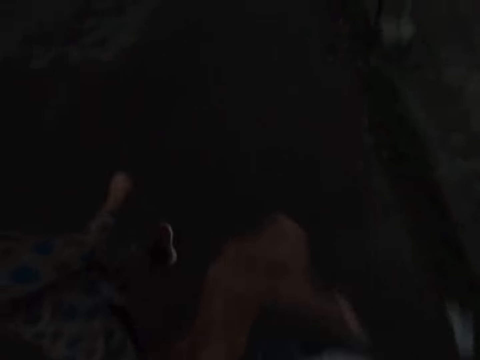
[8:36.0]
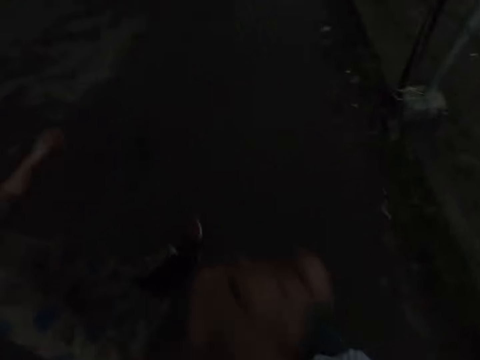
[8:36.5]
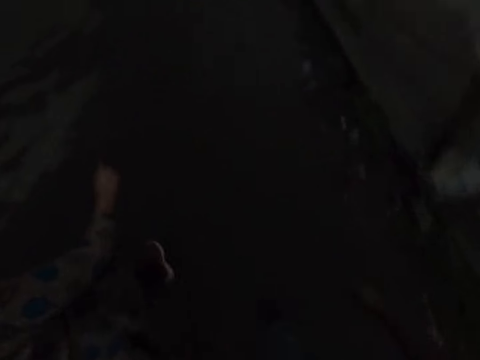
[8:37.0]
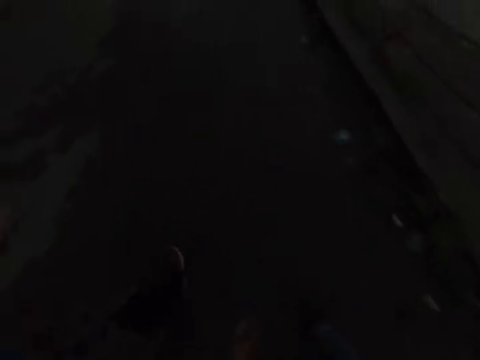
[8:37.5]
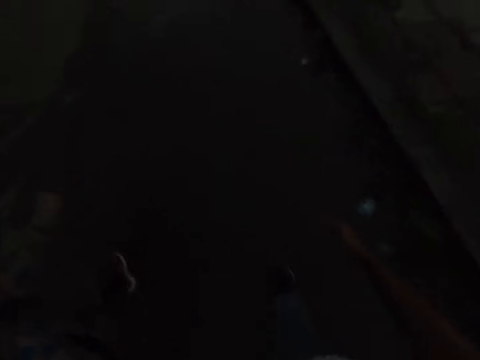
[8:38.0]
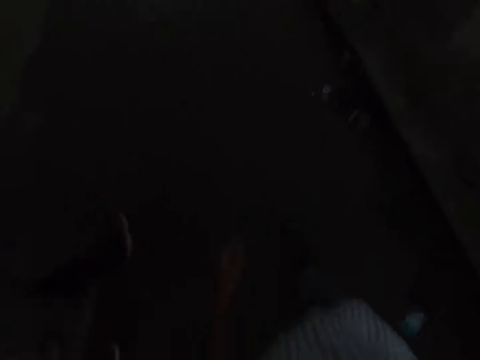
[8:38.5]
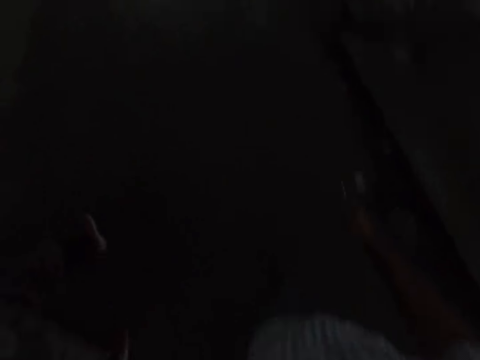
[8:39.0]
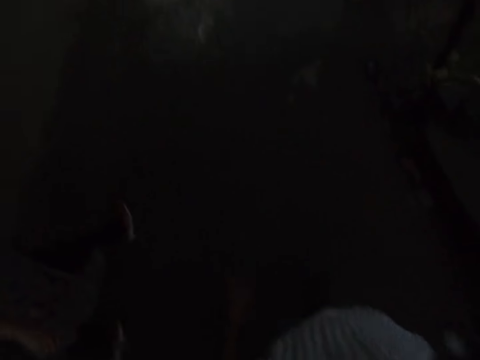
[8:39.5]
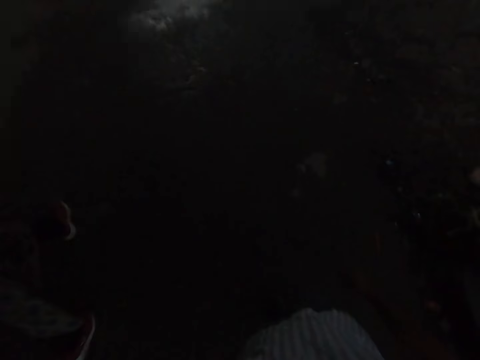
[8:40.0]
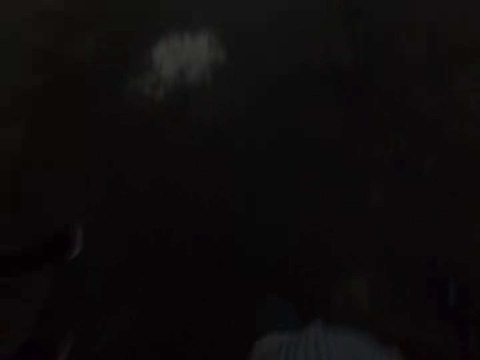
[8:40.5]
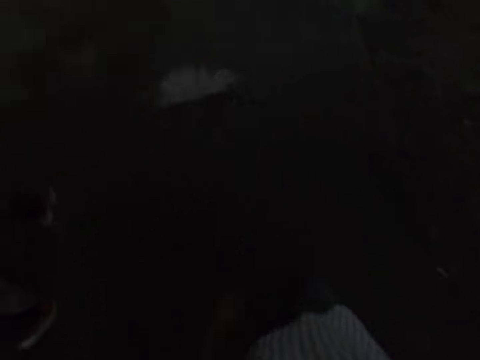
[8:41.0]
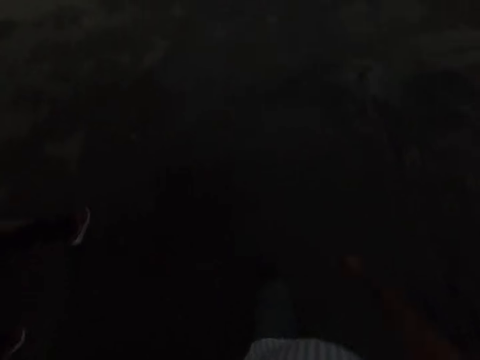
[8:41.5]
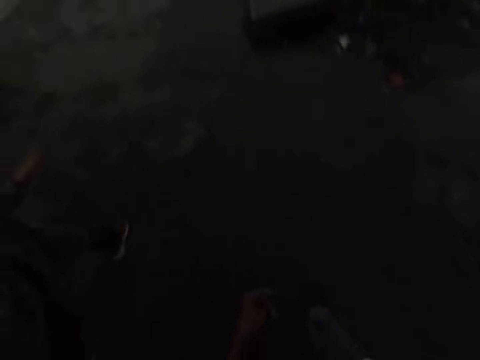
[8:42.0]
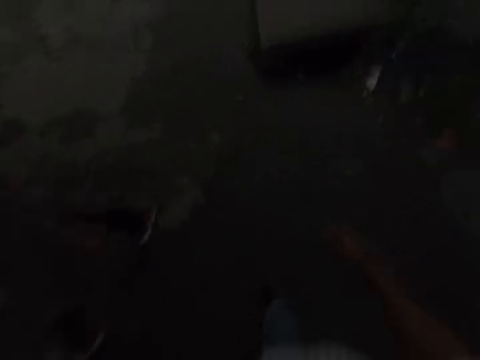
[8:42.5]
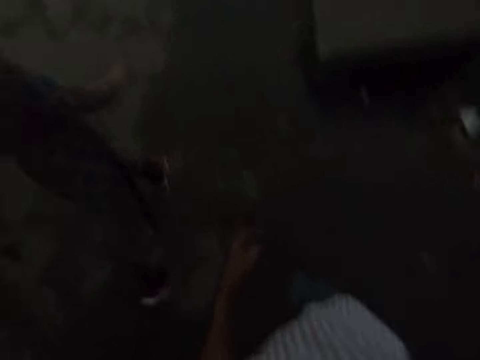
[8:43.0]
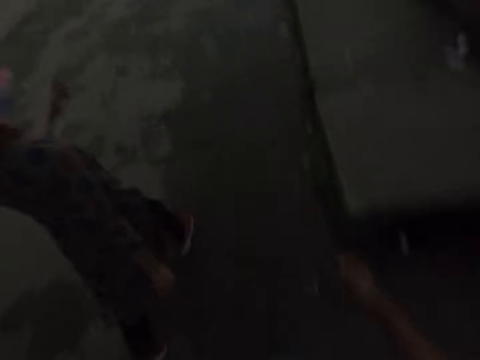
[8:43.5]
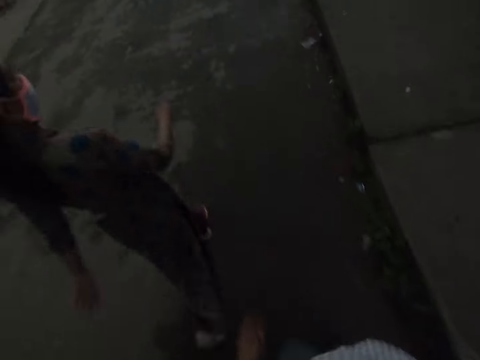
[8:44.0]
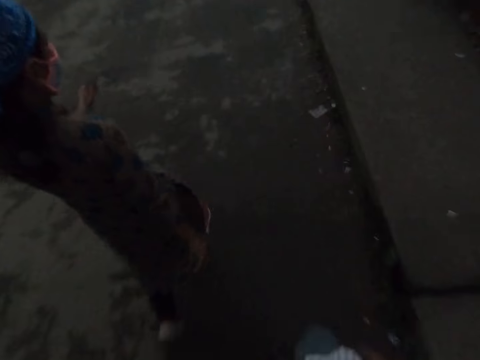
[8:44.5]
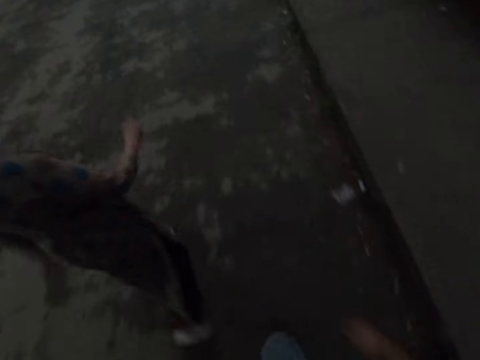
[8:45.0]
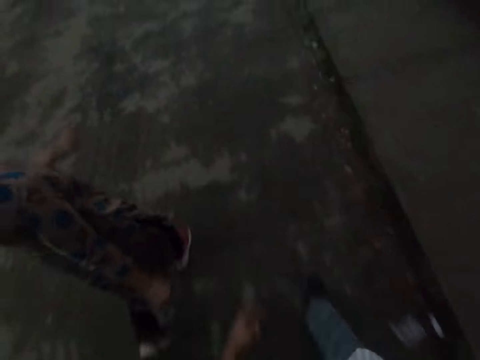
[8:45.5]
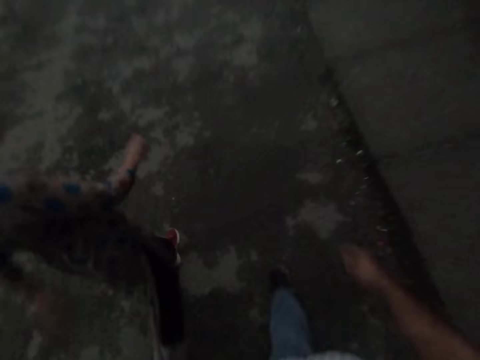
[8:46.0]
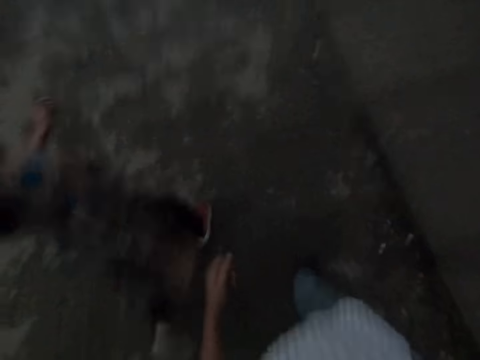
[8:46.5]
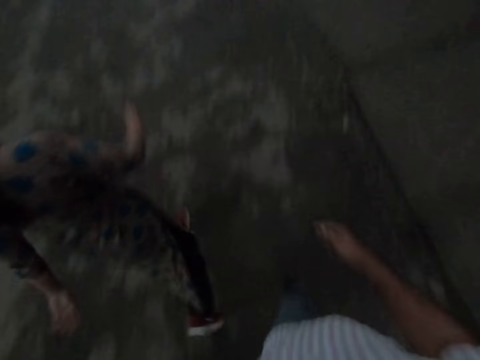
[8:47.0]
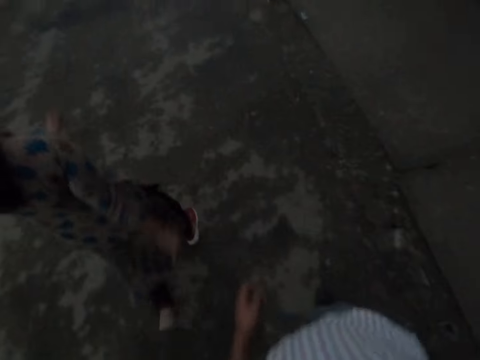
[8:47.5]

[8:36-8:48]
The camera wearer raises his hand to something. He touches something. He lowers his hand. He walks forward. He walks beside the lady.

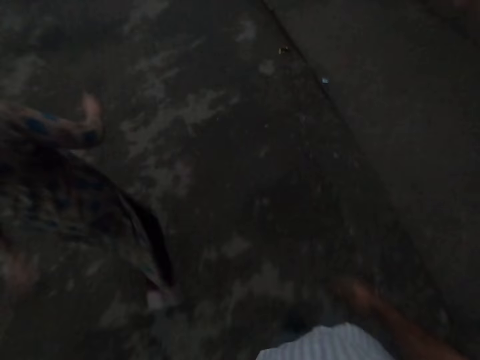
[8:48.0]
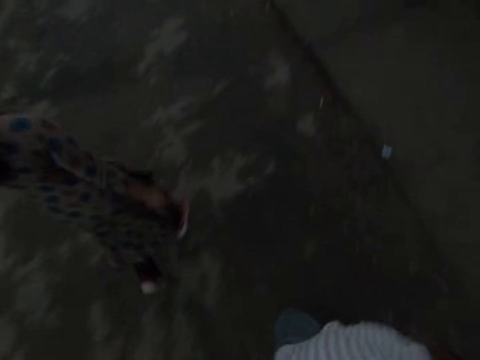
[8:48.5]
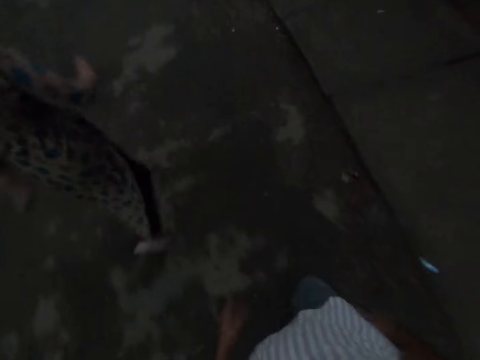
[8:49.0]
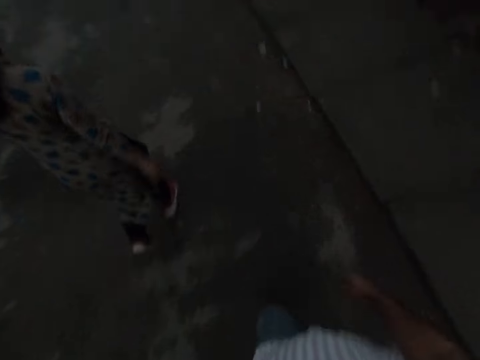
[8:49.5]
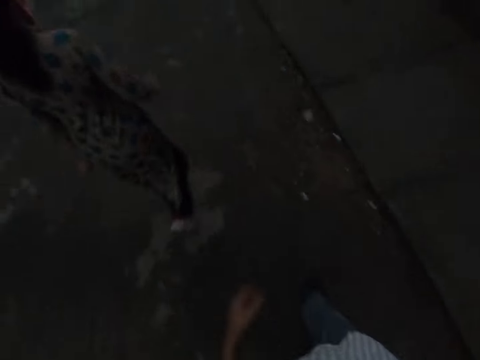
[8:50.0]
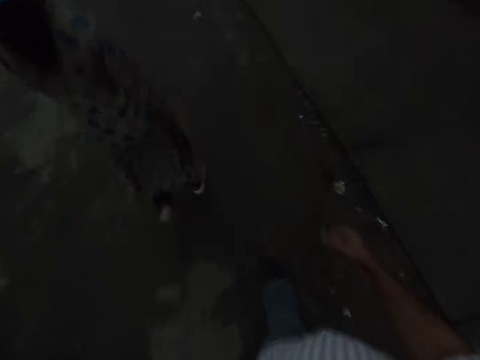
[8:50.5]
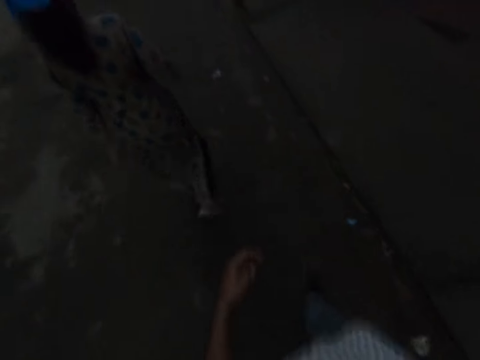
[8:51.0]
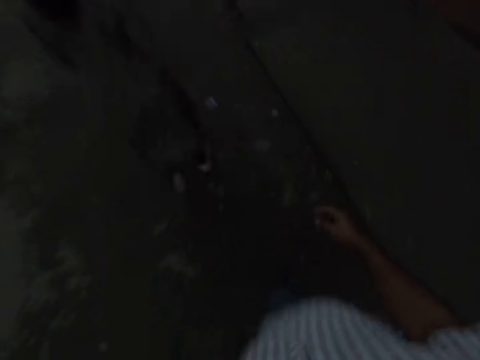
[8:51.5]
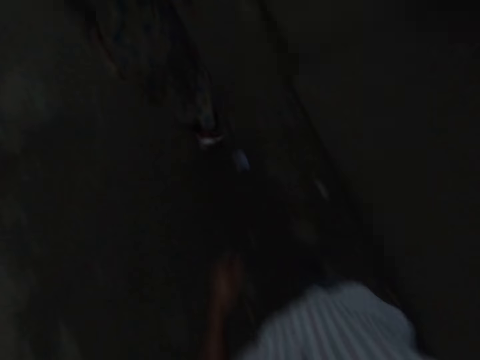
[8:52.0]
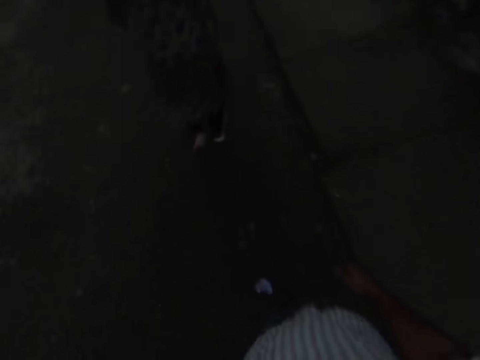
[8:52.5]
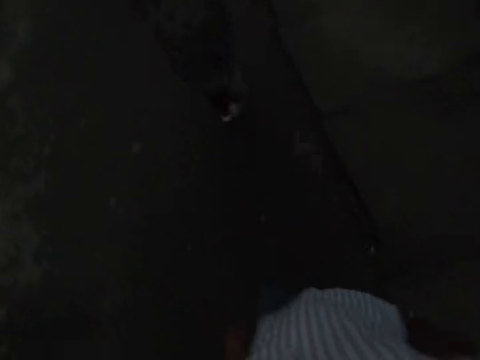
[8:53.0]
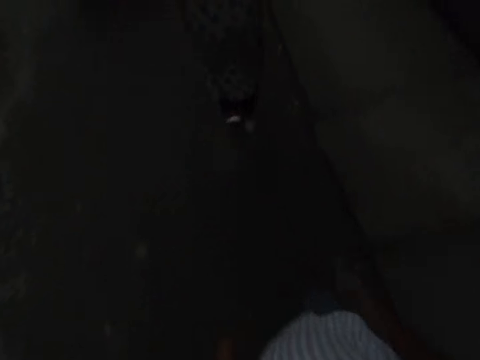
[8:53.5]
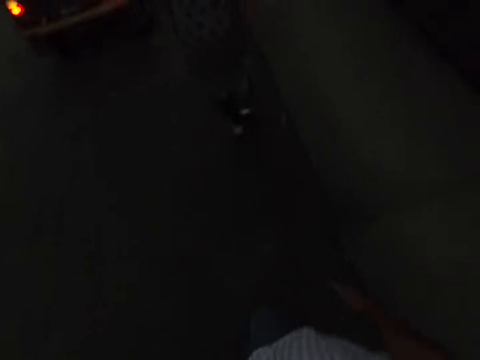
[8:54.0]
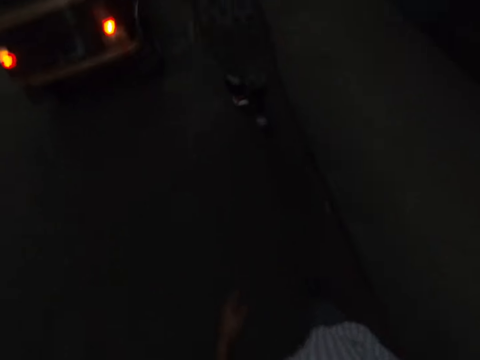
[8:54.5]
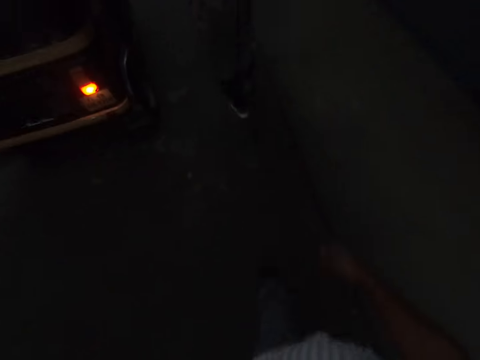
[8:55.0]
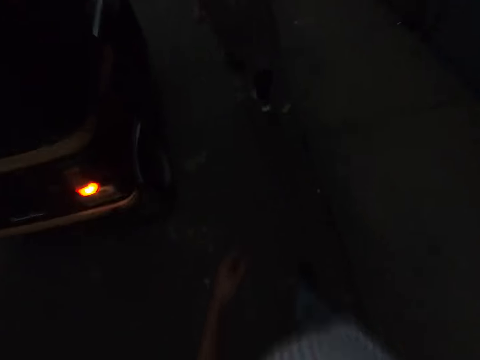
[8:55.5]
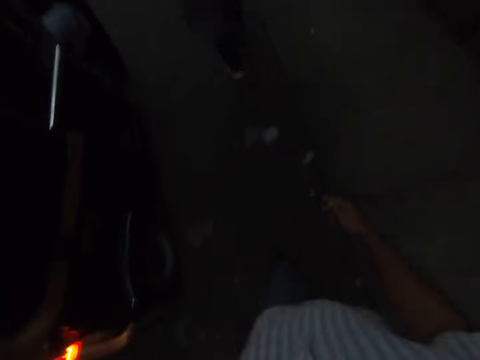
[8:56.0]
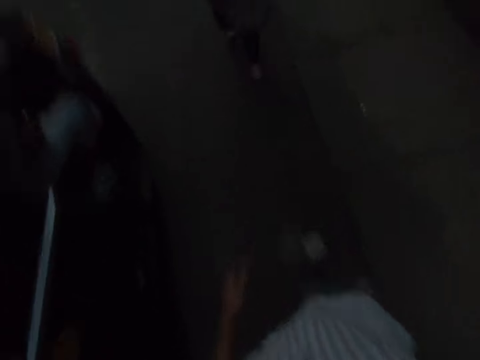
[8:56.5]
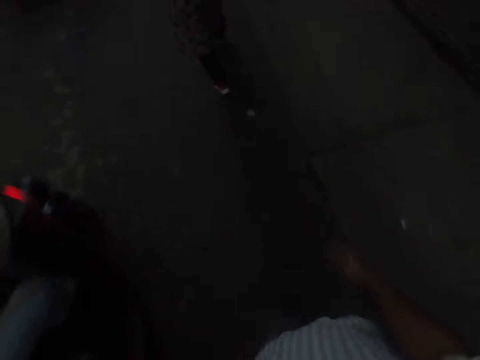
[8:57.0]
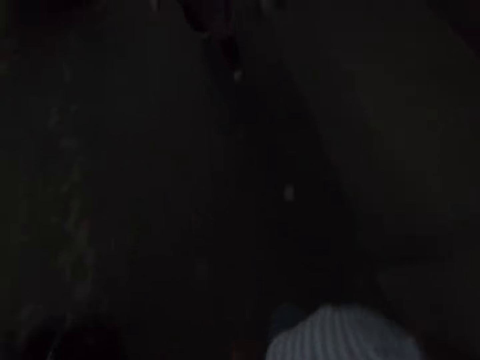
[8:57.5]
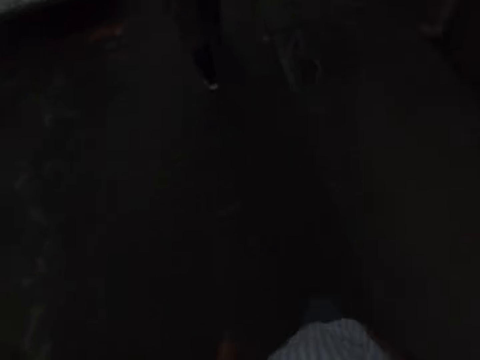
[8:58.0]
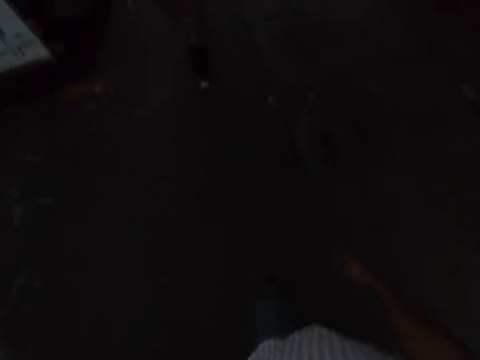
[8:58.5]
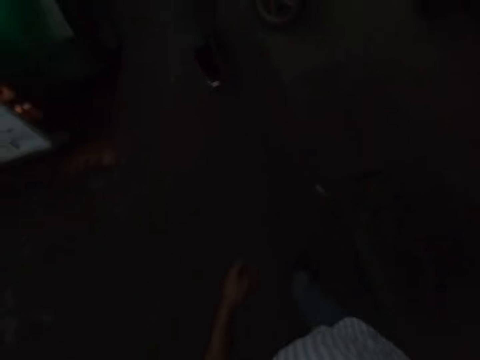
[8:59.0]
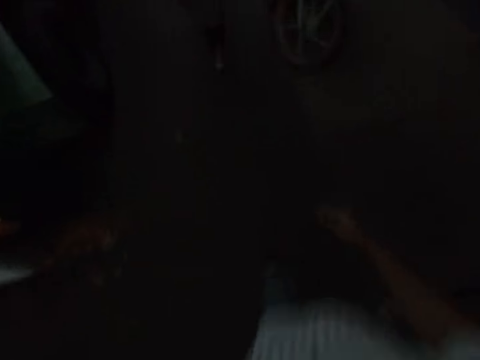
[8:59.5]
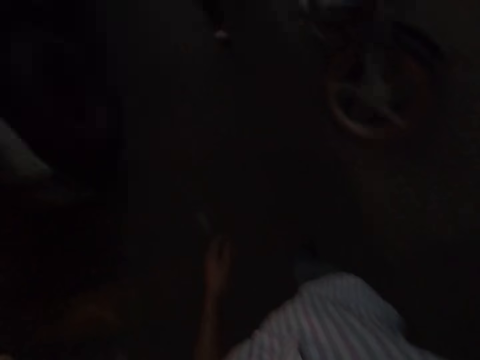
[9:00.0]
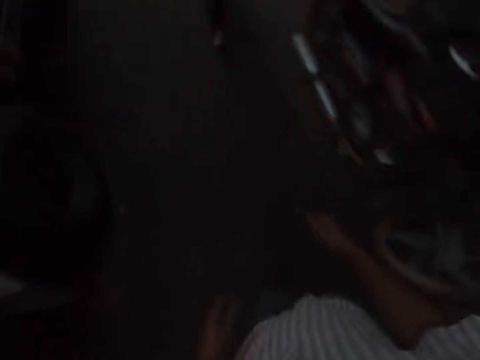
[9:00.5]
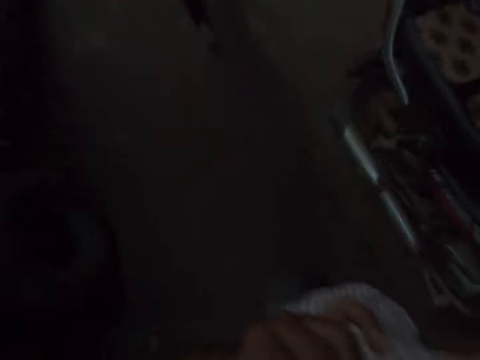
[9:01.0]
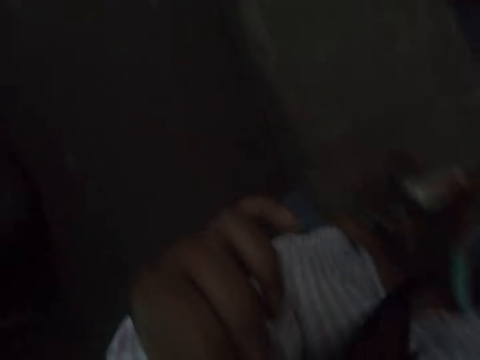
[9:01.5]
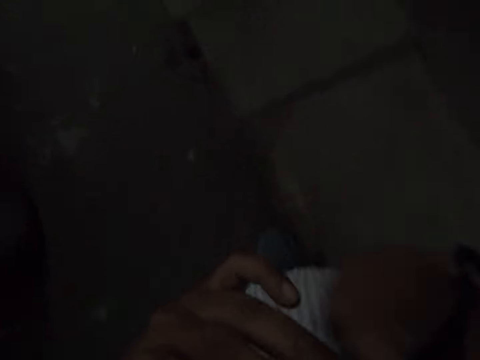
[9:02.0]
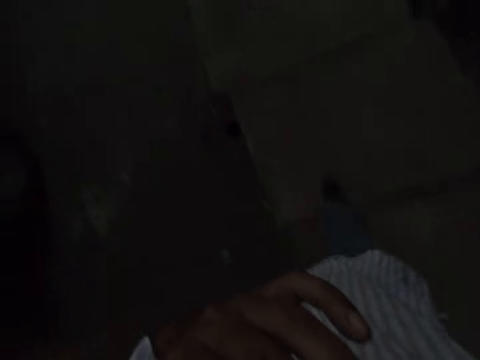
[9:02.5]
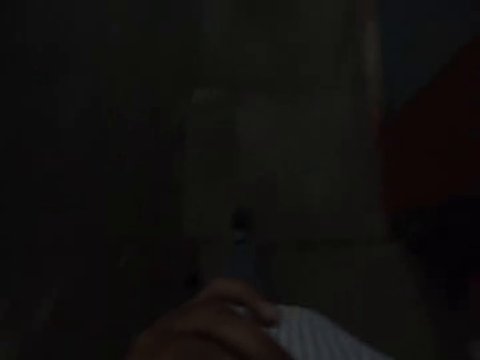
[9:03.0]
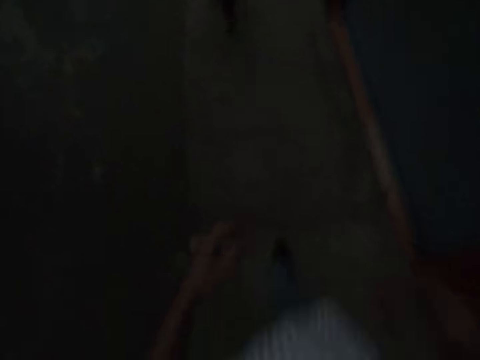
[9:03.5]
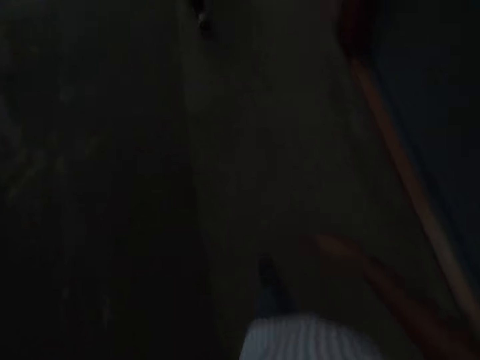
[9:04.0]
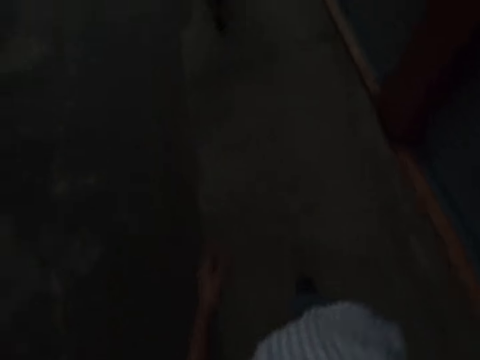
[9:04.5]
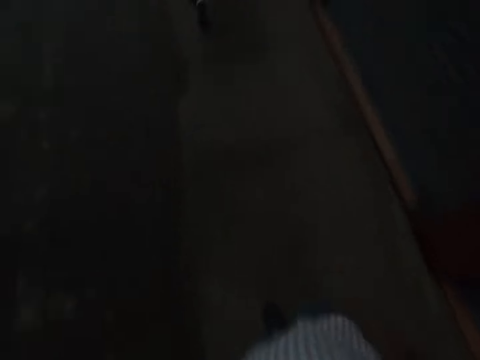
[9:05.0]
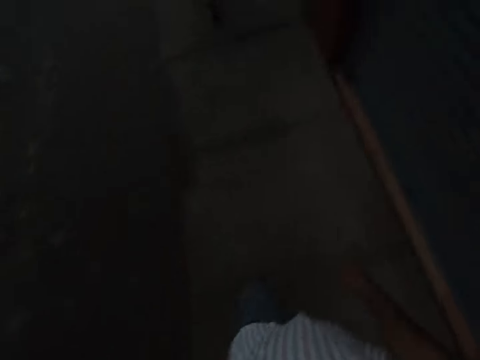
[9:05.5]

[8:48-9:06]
A woman walks in front of the camera wearer. The camera wearer walks towards the other direction. He walks along the road. He lifts his left hand towards his mouth. The woman walks to the other direction. The camera wearer moves the other hand towards the face. He lowers his left hand.
